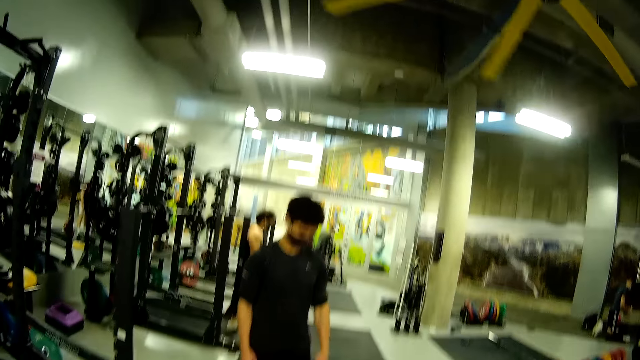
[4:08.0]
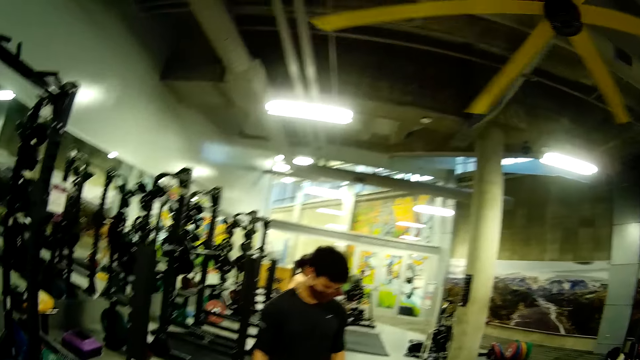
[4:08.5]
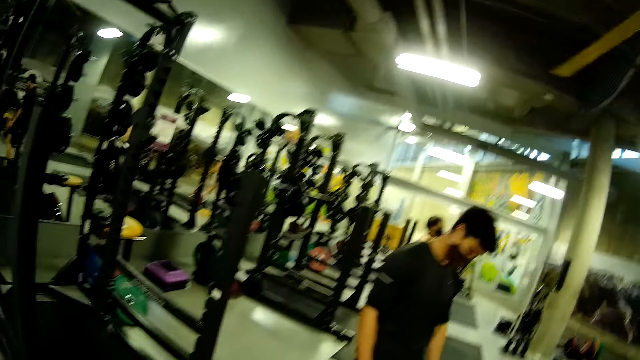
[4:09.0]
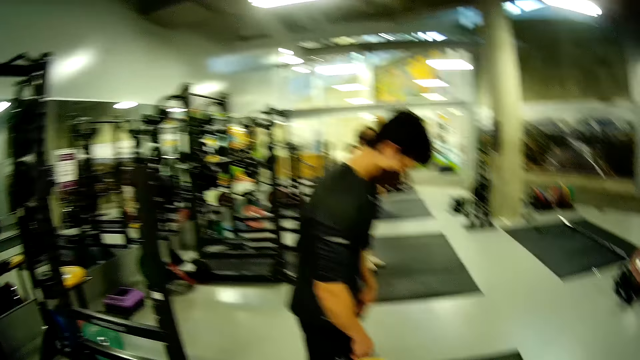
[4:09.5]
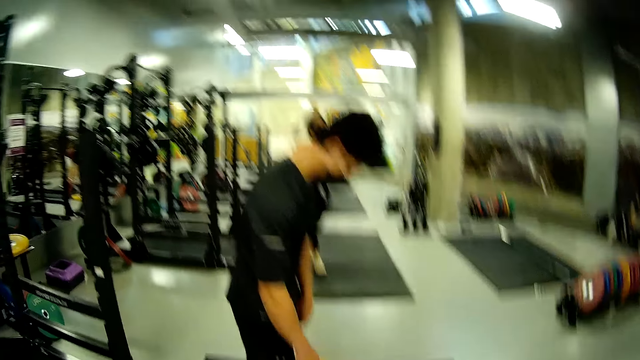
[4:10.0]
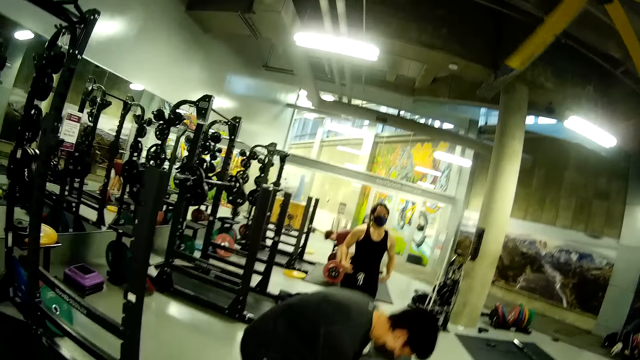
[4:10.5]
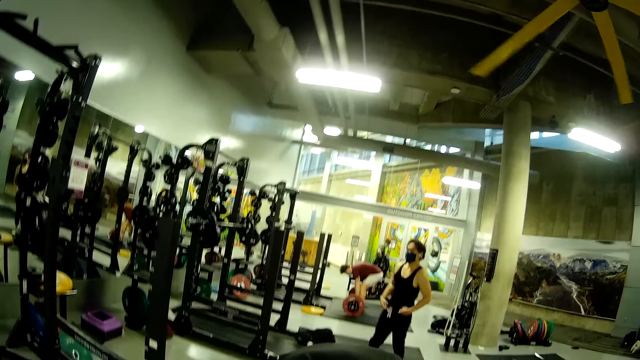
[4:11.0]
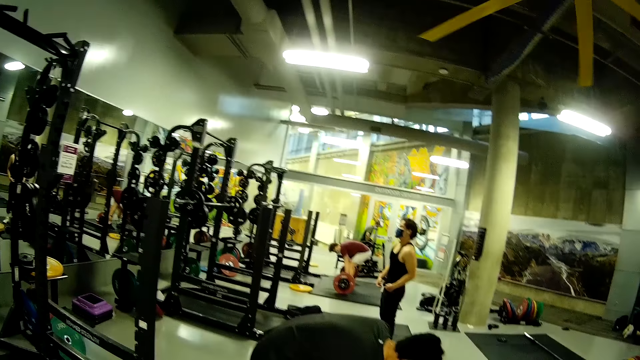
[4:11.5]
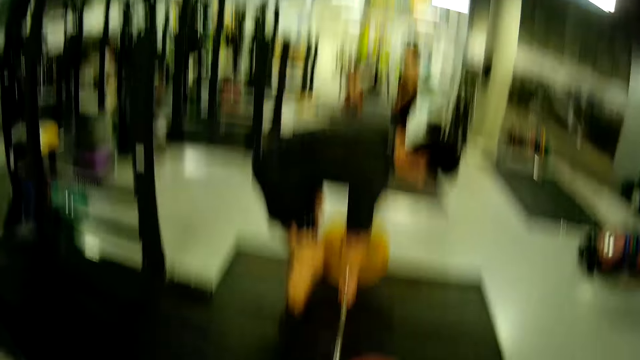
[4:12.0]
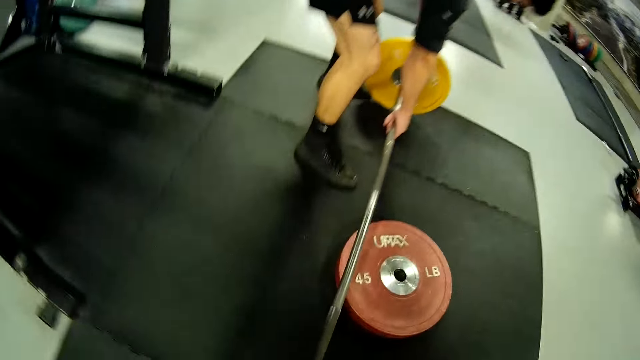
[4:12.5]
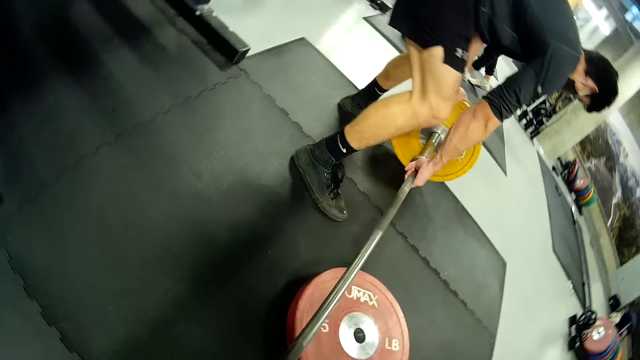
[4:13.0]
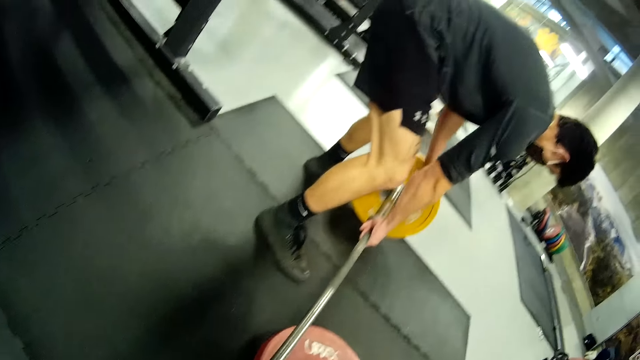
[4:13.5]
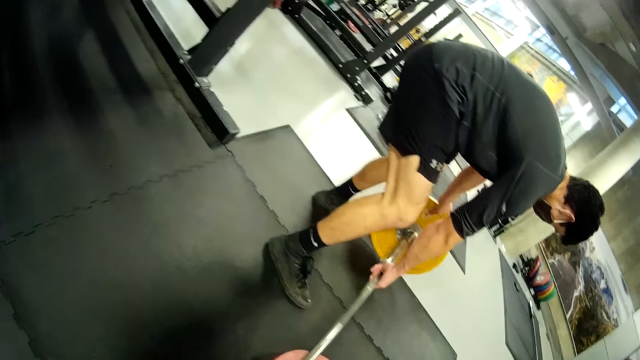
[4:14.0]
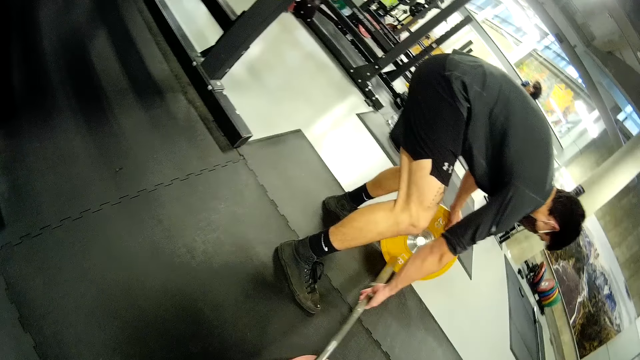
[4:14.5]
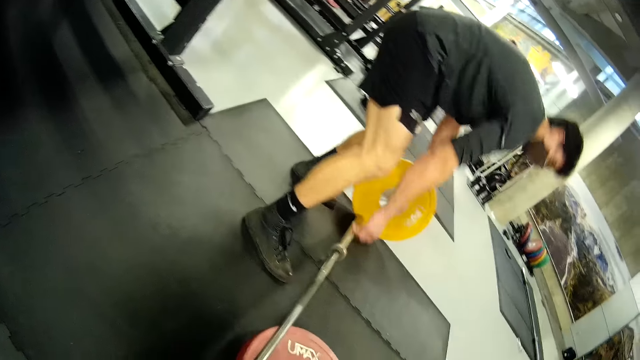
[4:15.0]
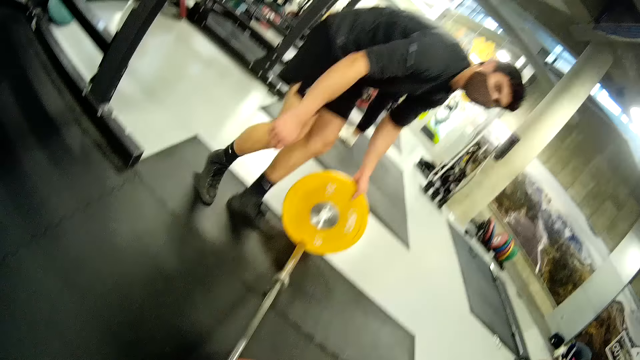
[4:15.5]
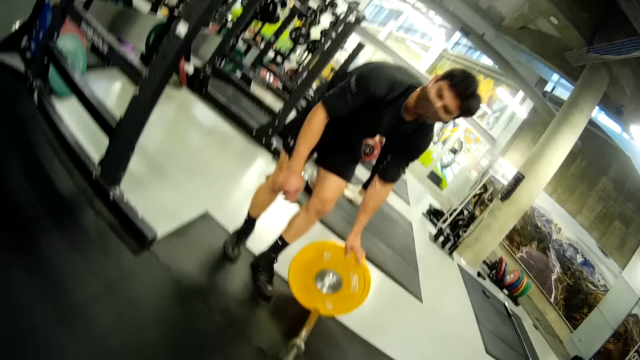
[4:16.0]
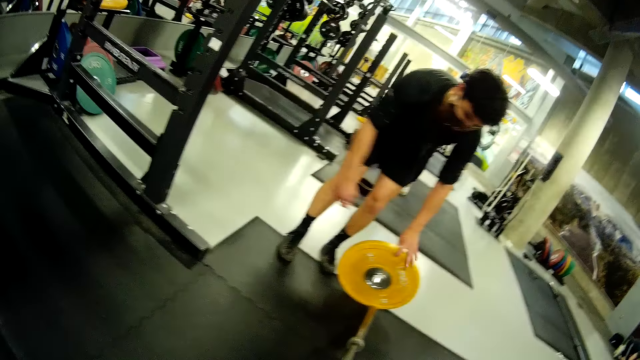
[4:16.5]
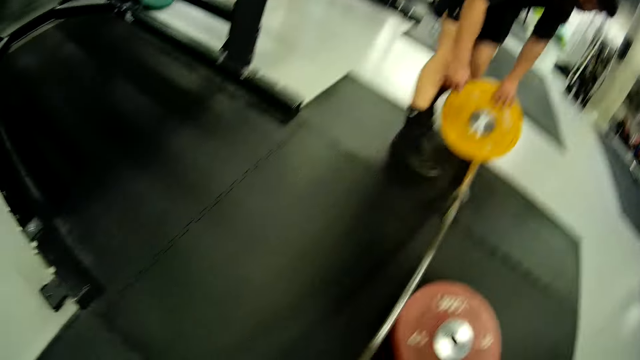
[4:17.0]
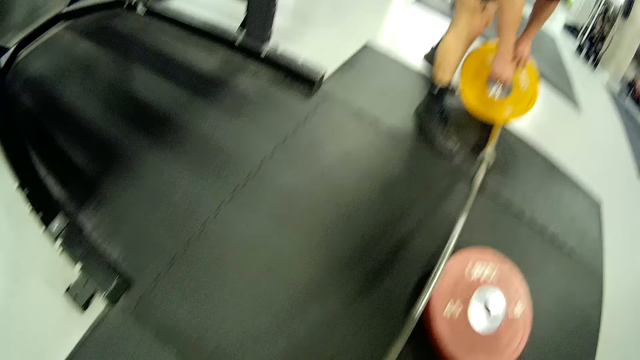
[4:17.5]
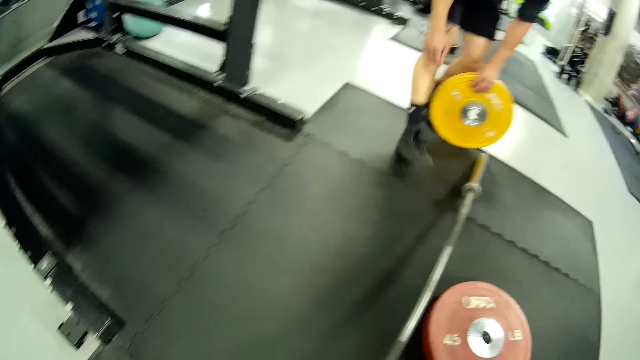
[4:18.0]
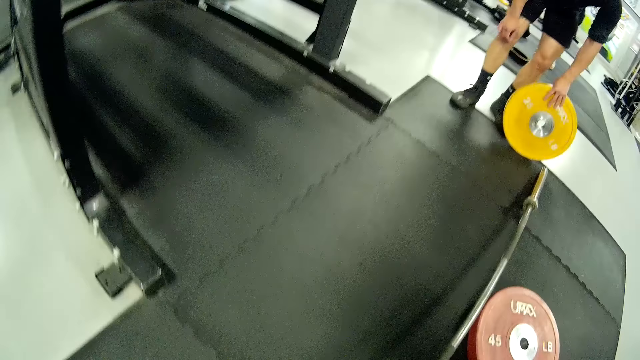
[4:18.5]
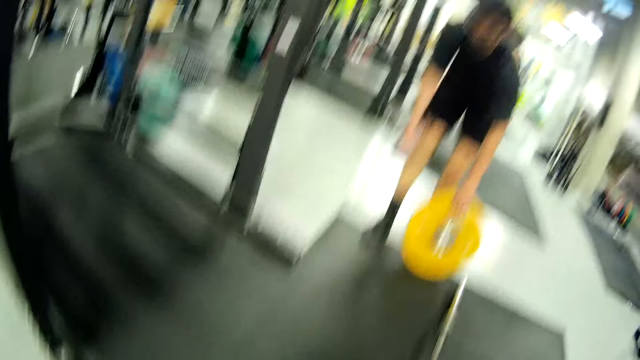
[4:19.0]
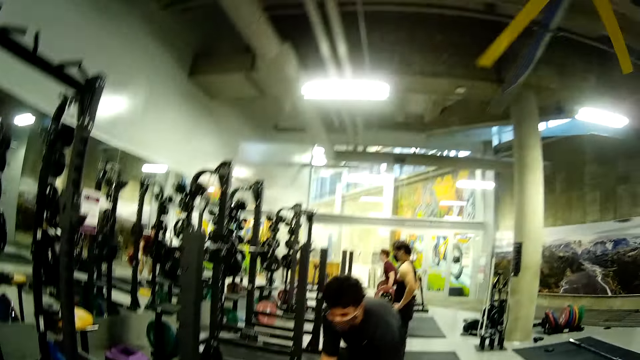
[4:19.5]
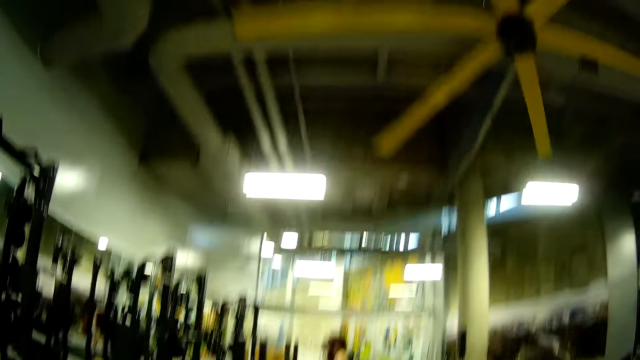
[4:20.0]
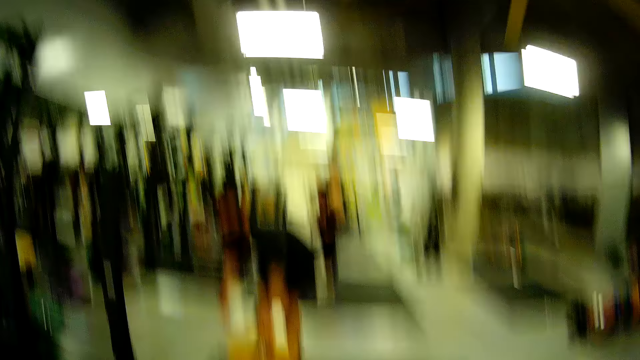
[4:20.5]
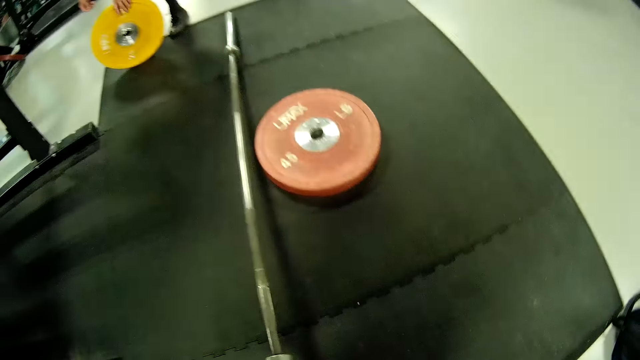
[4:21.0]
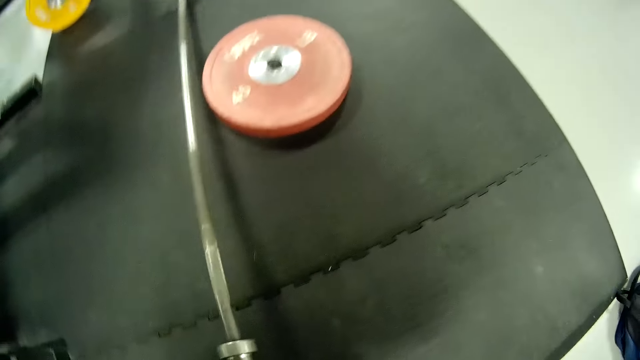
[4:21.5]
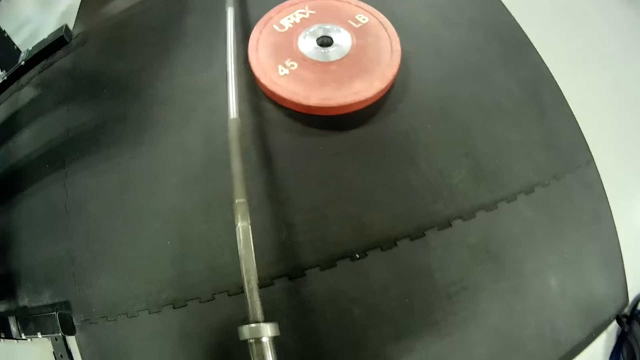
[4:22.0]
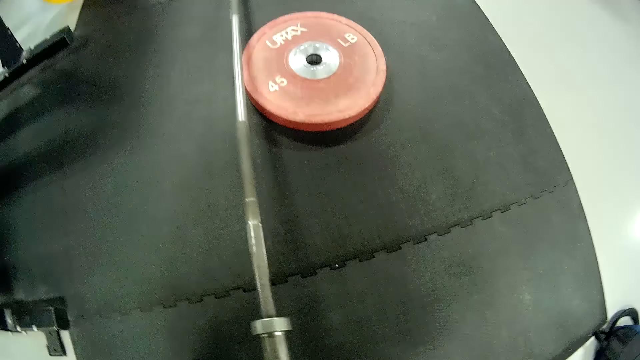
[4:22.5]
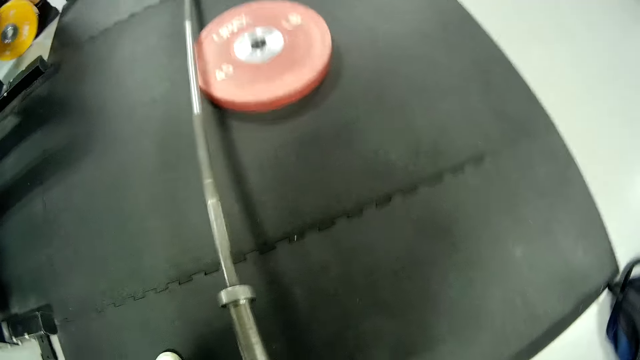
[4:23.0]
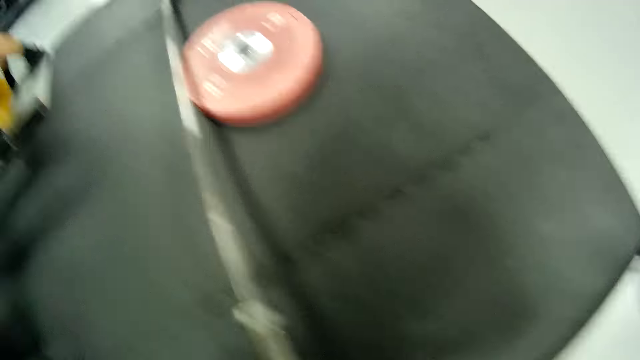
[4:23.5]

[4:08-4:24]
A man stares at the barbell on the floor. He lifts the barbell on the floor. He removes the rod from the barbell plate with his right hand, holds the barbell plate on the floor with his left hand, and drops the barbell rod on the floor with his right hand. The camera wearer lifts the barbell rod from the floor with his right hand. He moves out the other side weight from the rod. The man rolls the barbell plate on the floor with his right hand.

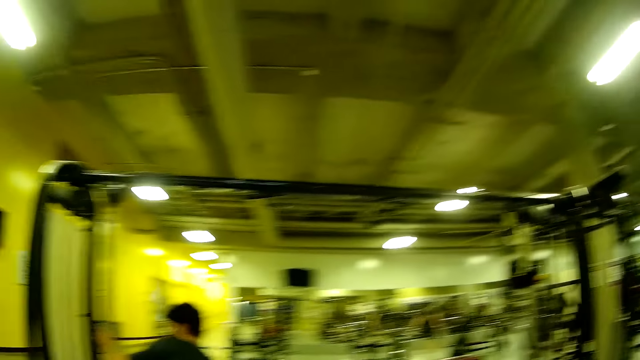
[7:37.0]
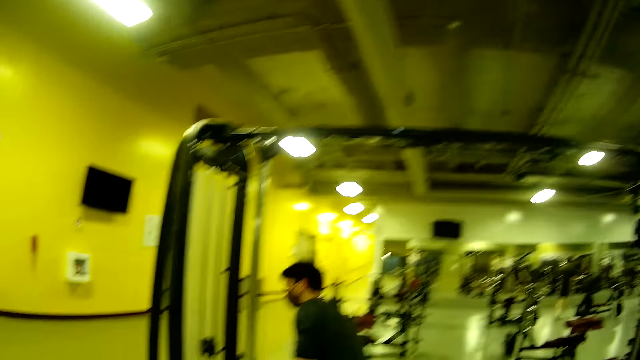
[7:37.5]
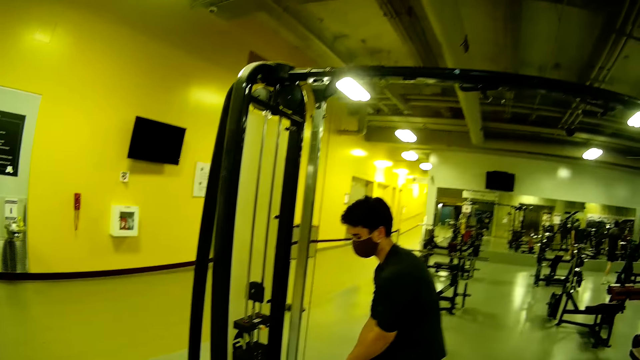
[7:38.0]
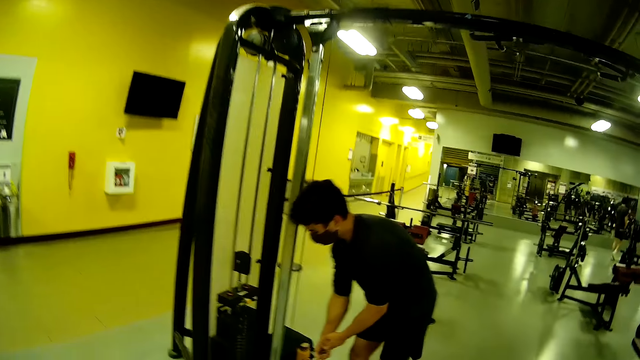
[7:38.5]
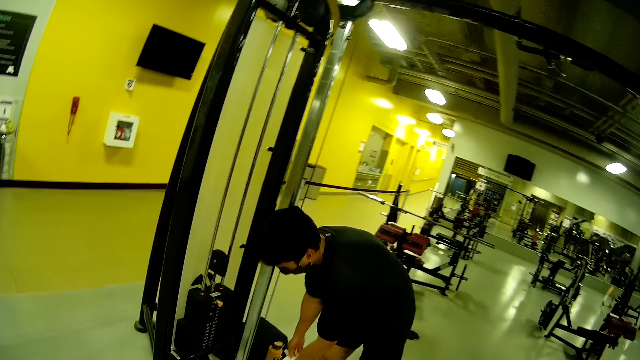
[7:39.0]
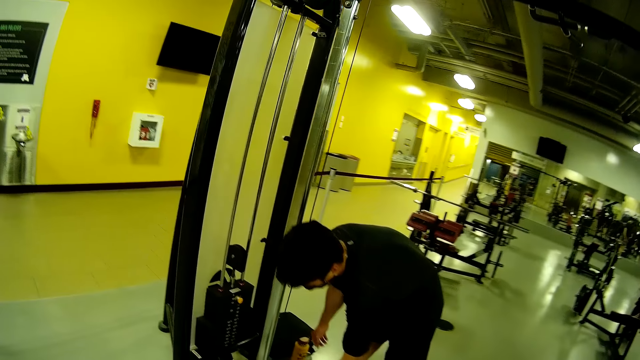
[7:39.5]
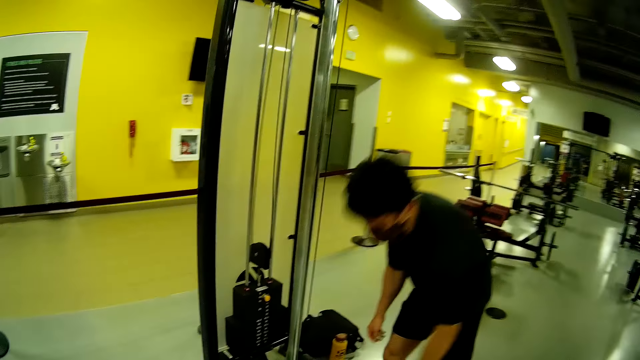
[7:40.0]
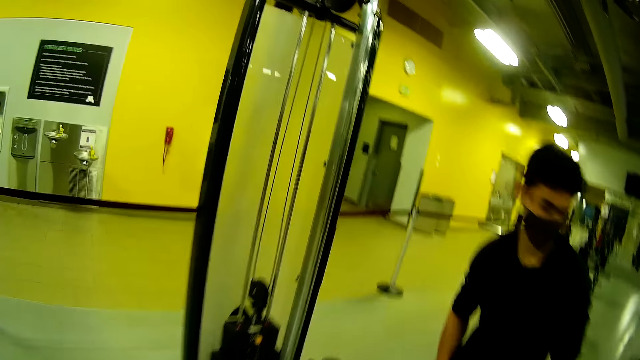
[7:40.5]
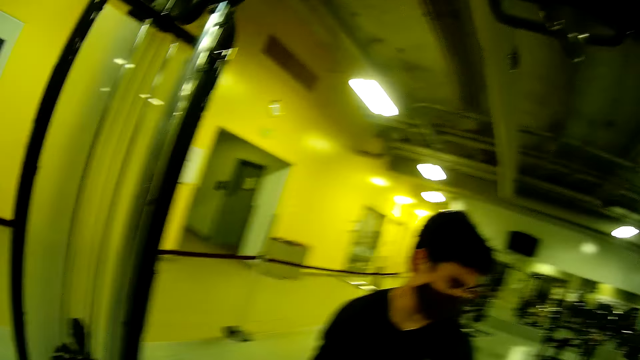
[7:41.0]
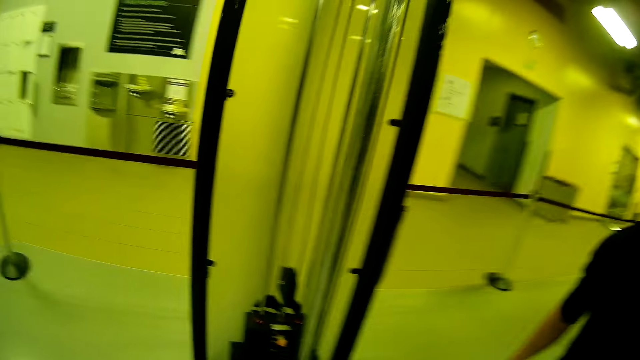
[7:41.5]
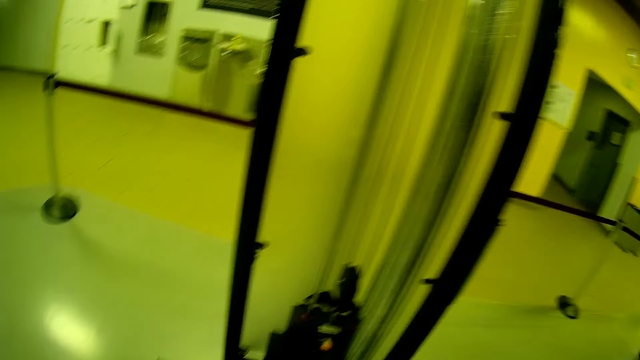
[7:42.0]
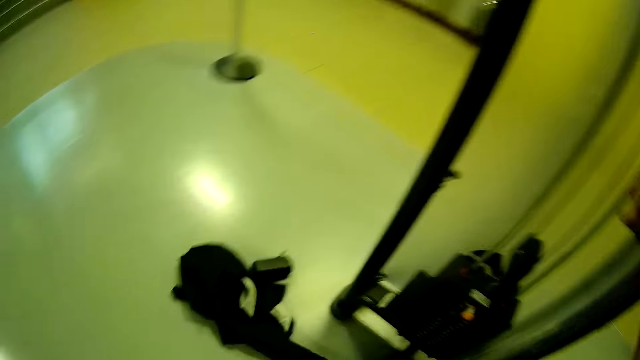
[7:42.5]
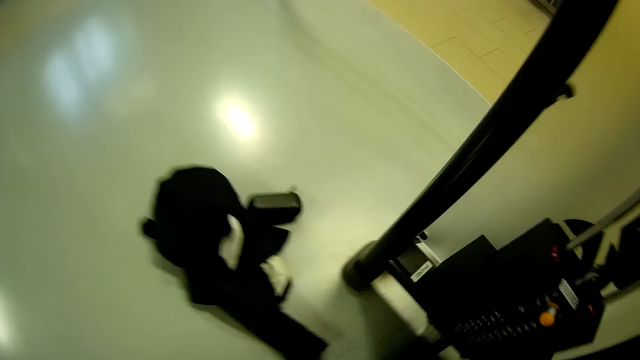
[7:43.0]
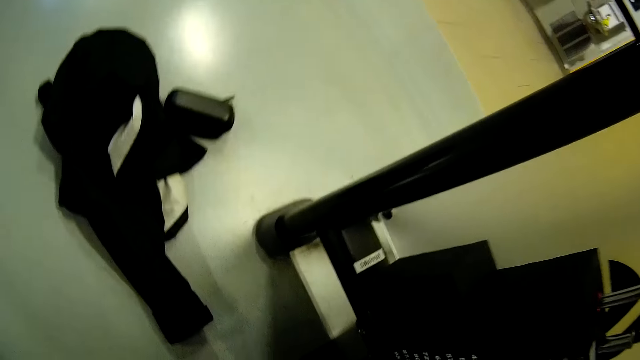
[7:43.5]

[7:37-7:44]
A man drops the pulley chain on the floor with his right hand. He converses with the camera wearer. He holds the adjustable pulley bar with his right hand.
